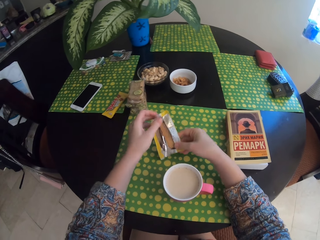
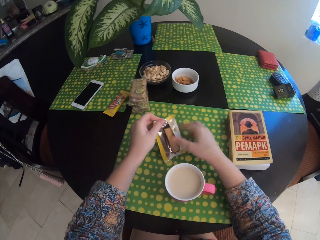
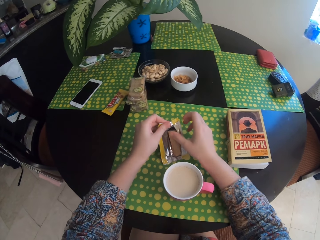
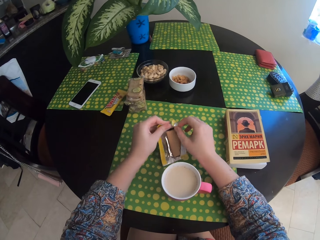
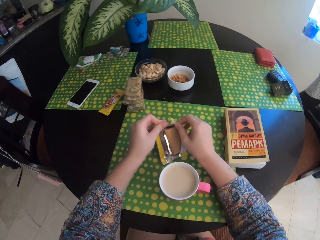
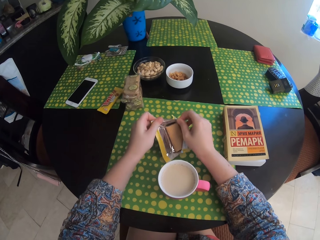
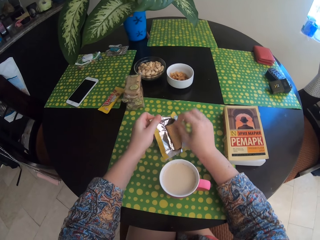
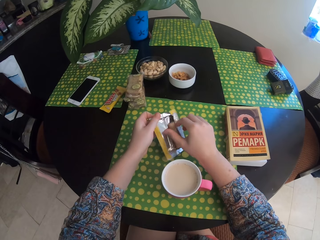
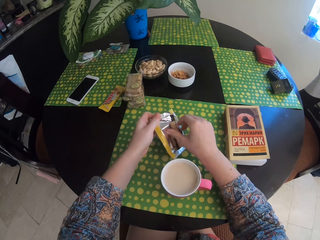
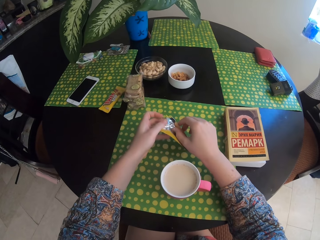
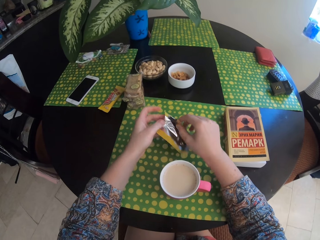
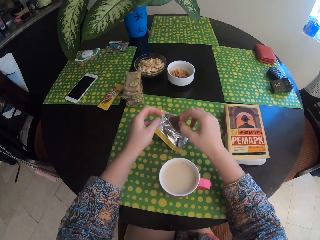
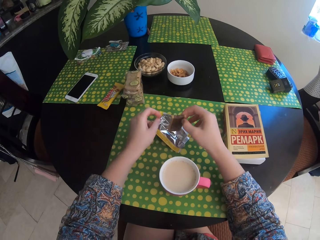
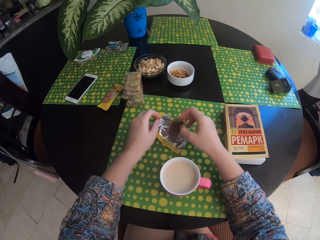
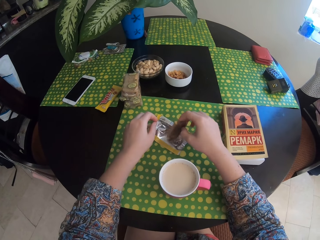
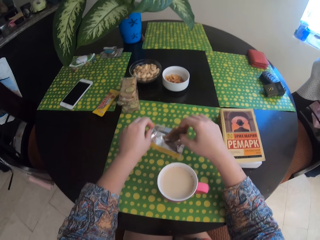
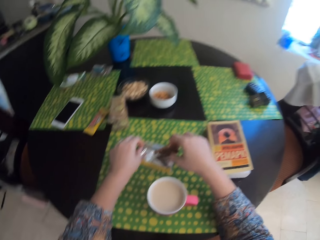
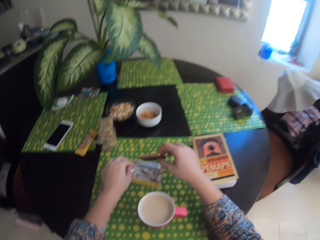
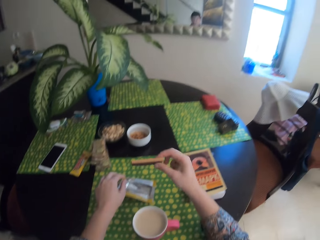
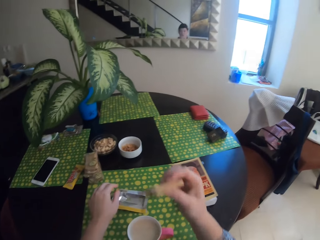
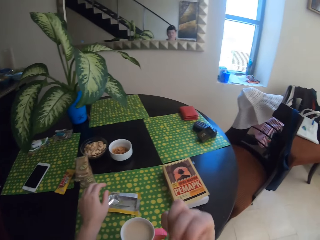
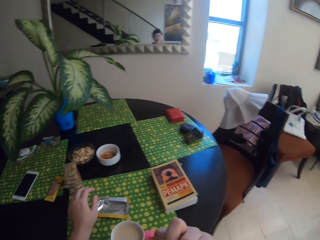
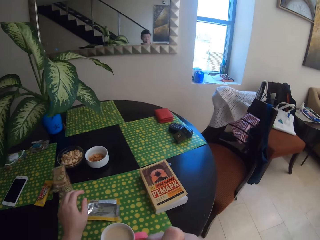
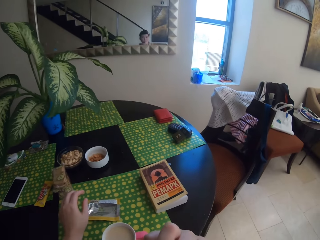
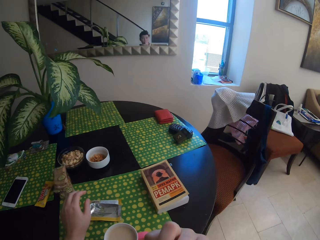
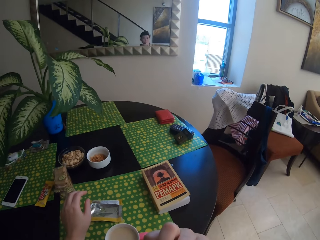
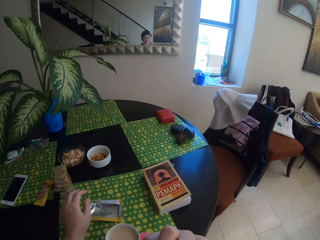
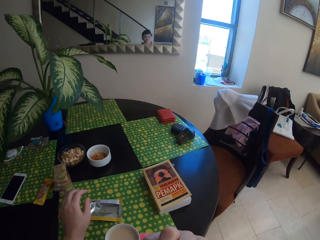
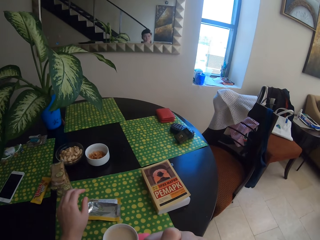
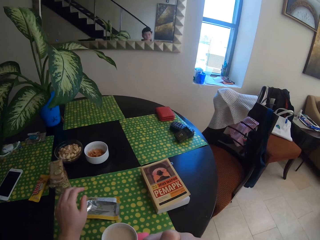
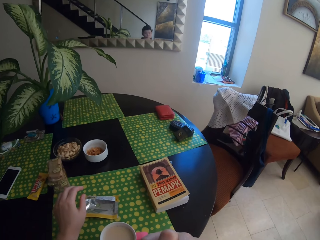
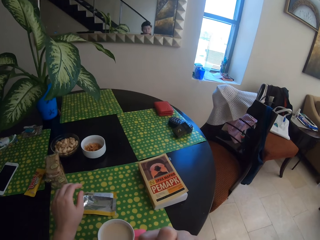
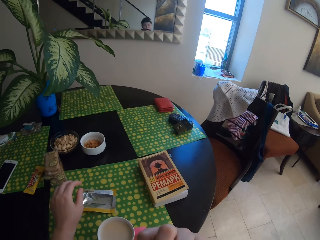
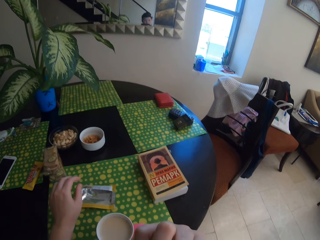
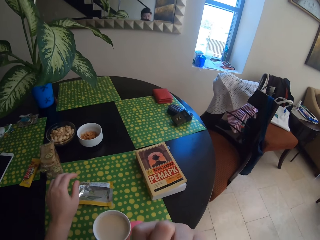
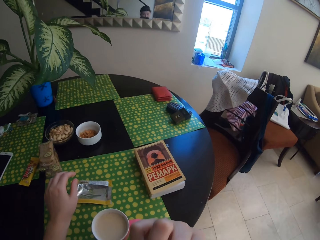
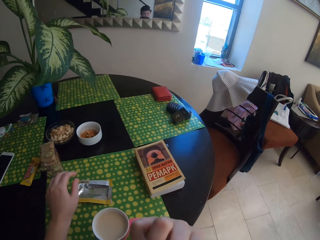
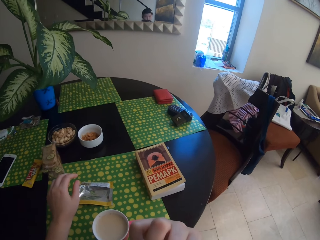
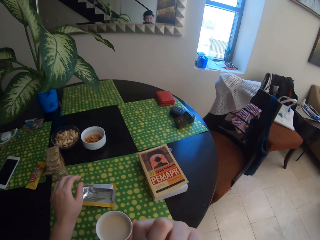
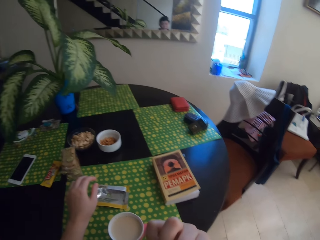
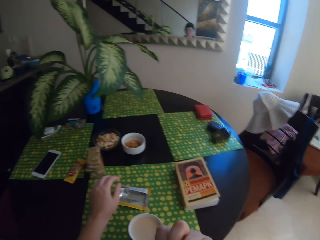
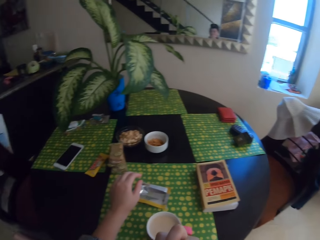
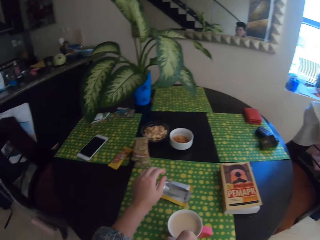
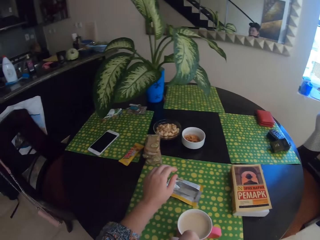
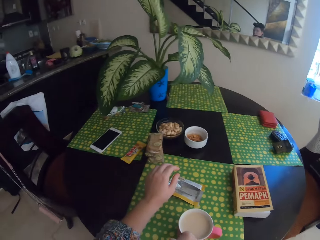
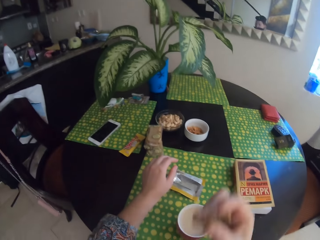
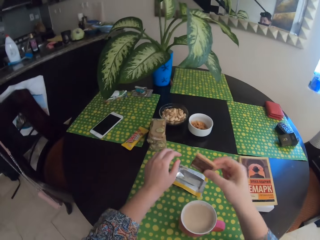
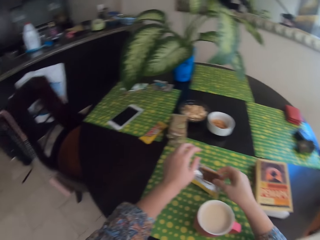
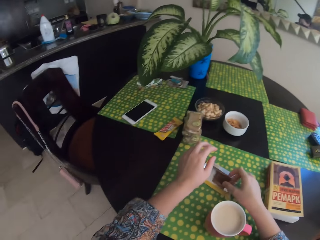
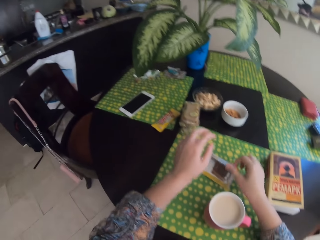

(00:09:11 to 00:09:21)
The camera wearer eats the chocolate.

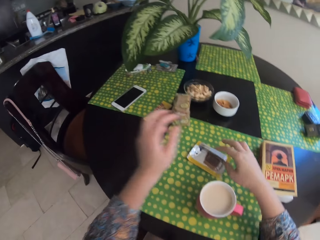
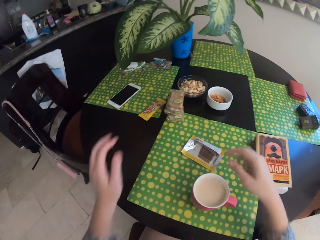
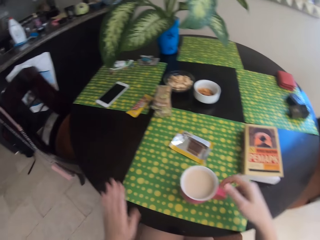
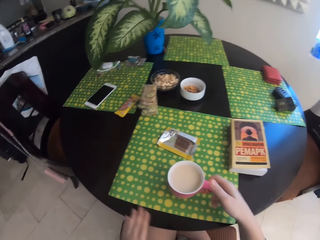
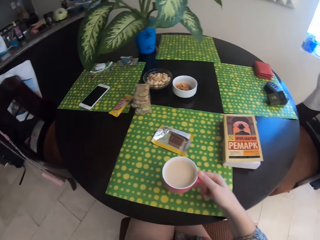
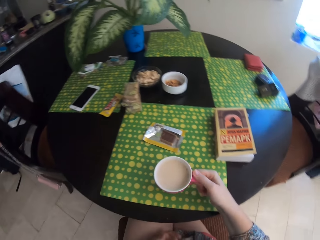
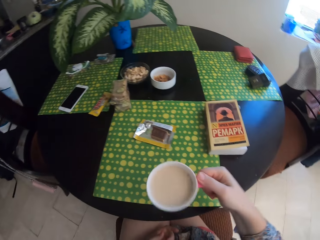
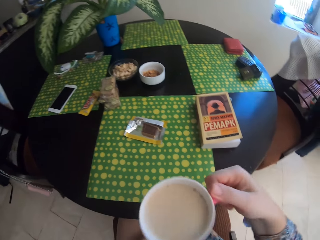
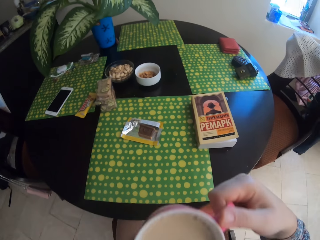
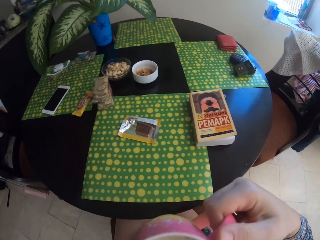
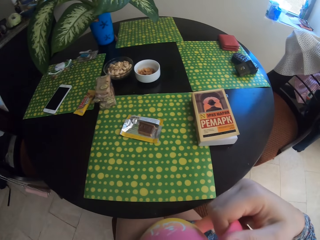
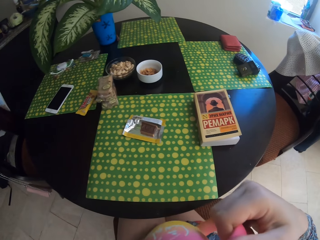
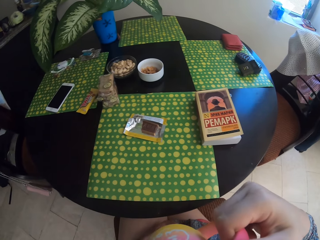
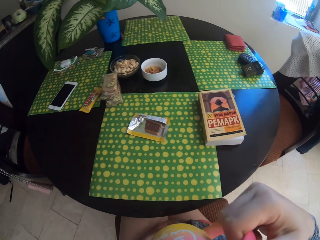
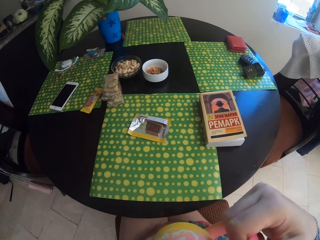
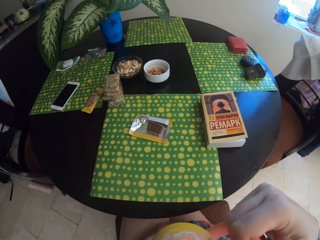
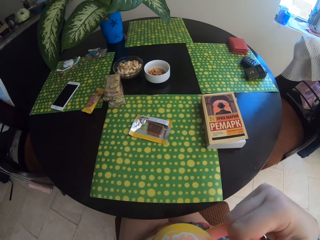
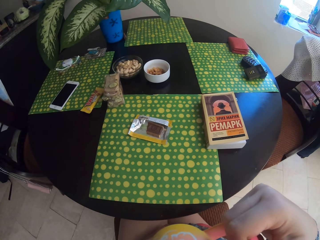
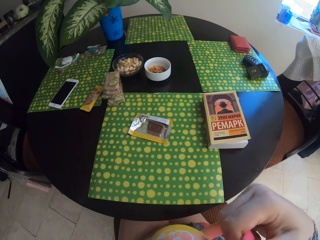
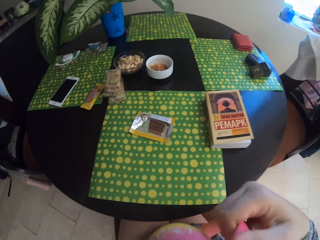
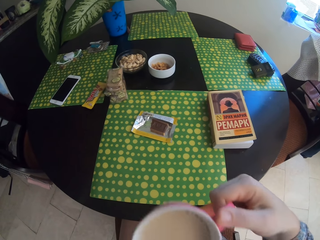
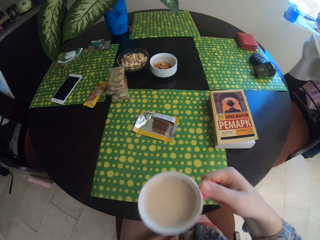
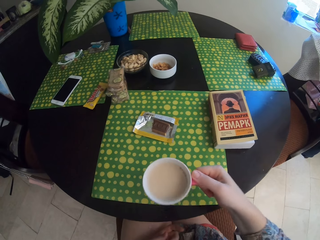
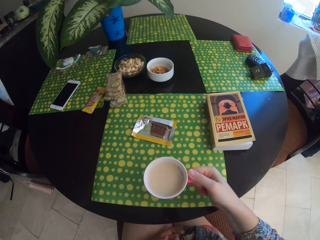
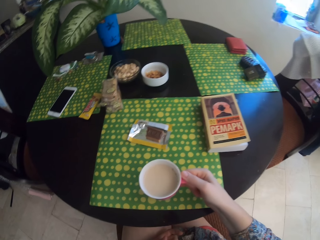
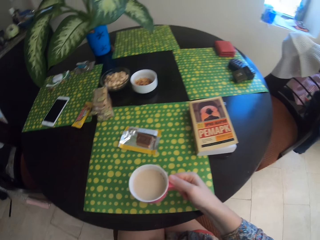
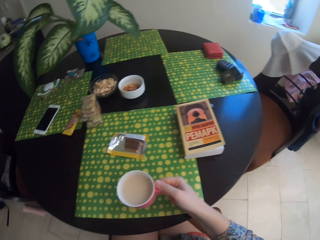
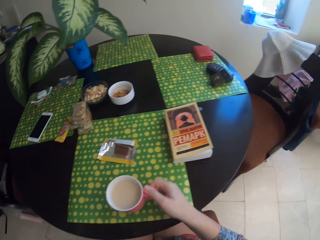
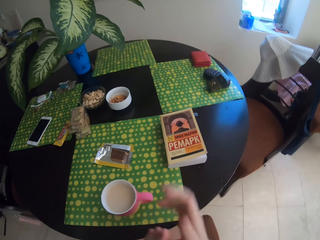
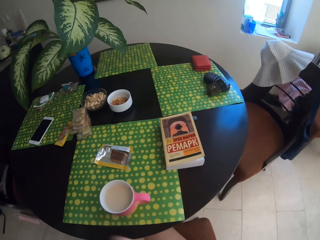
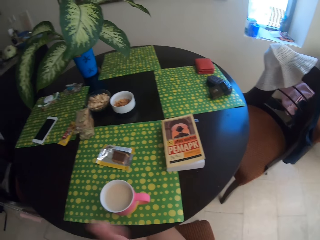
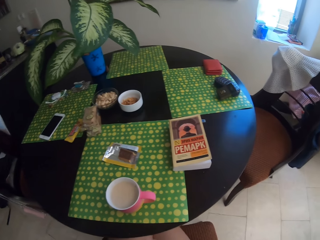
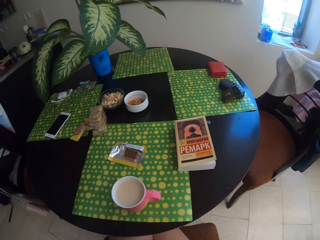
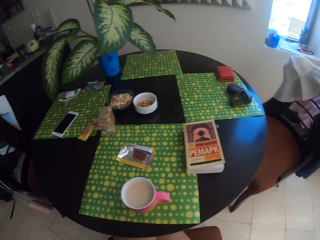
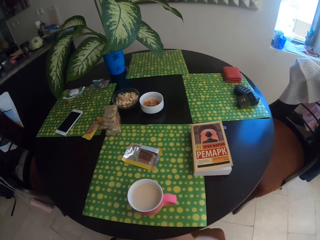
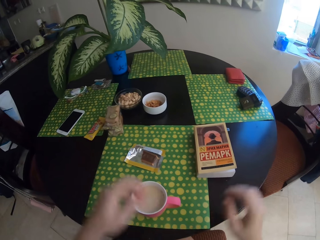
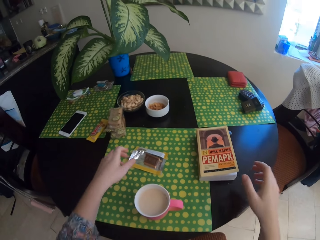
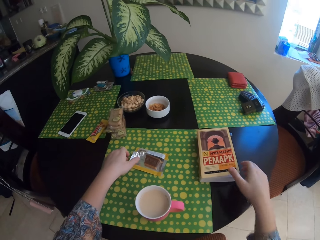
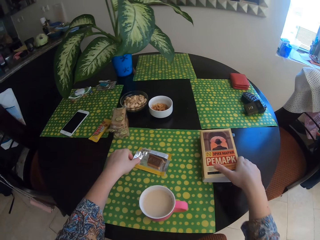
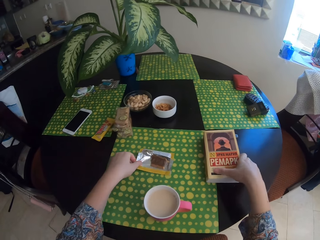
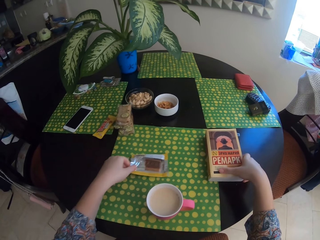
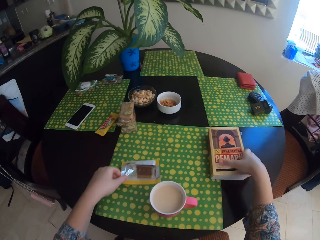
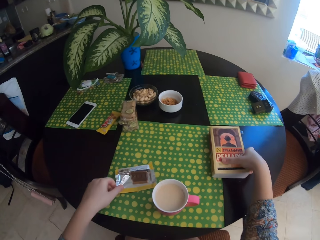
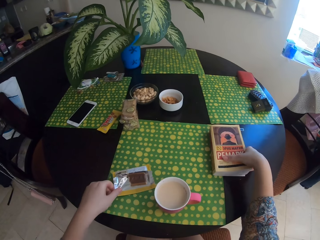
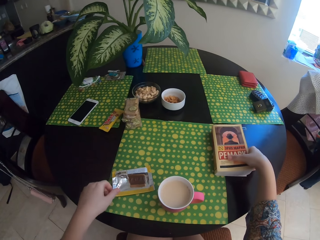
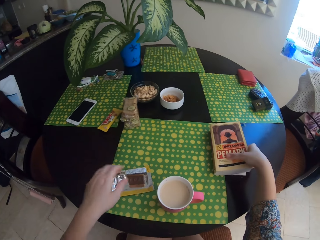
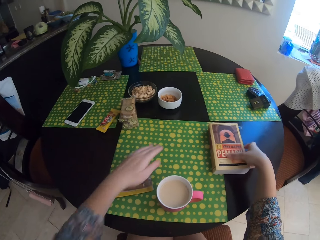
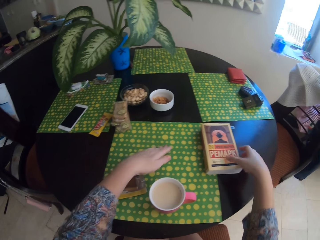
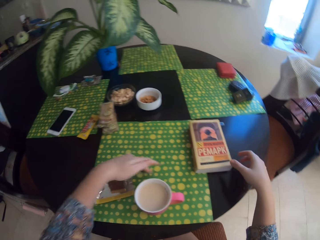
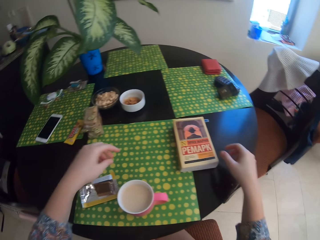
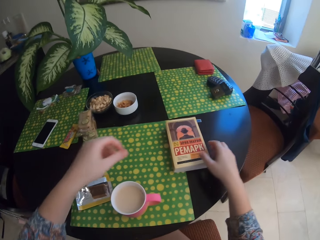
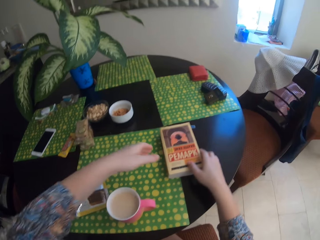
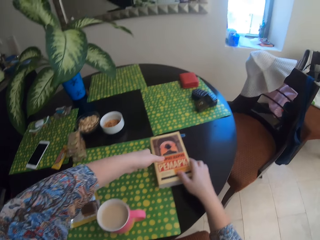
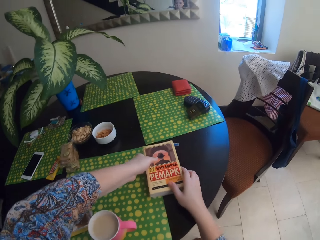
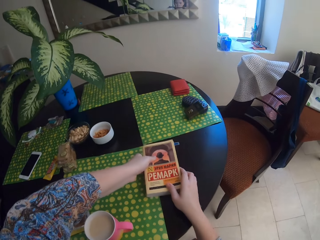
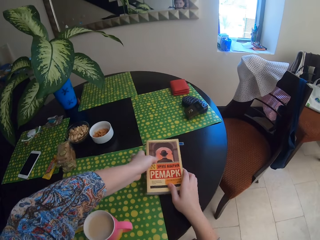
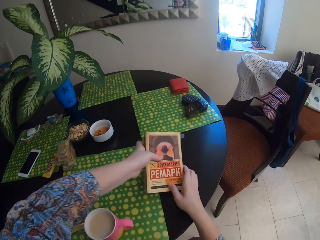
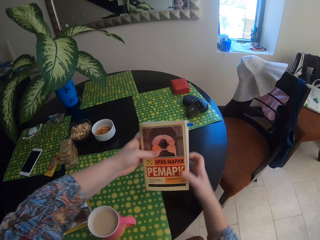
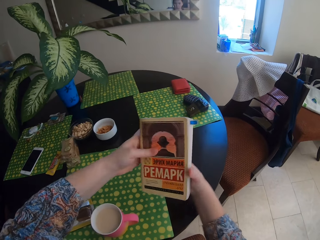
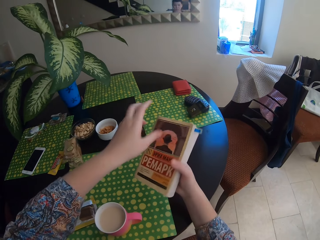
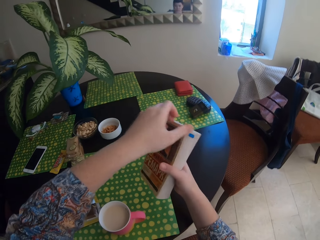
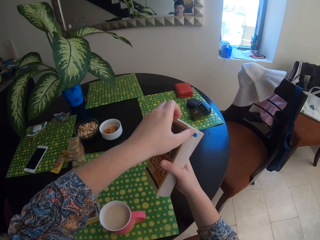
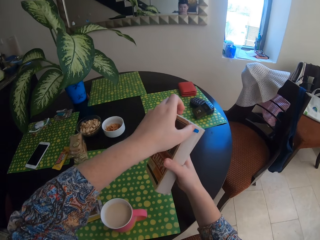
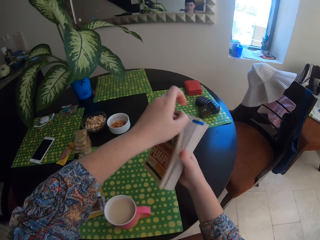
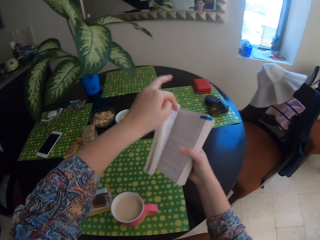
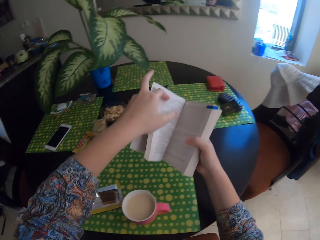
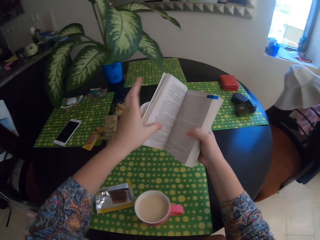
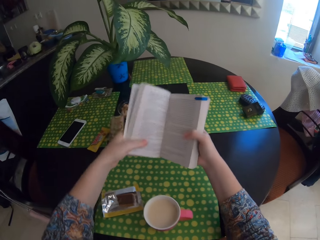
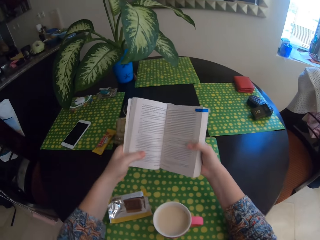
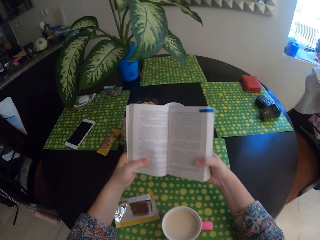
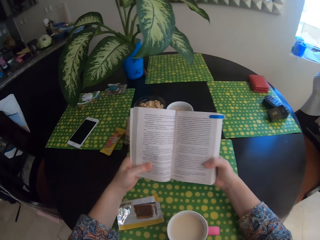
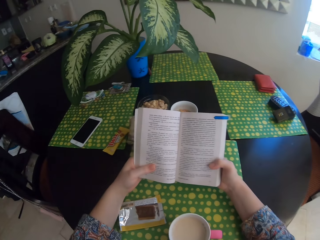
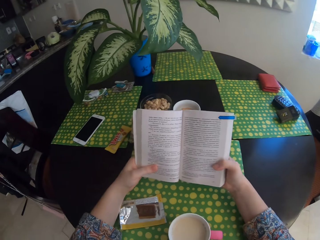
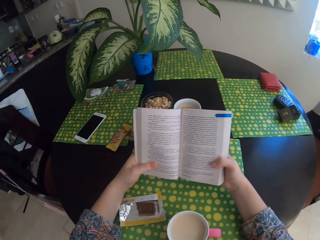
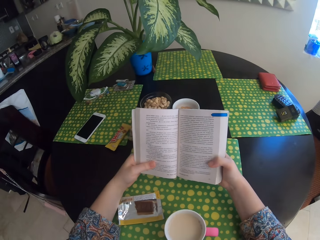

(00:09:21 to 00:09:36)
The camera wearer puts the chocolate on the paper. They drink tea repeatedly. They put the tea on the table. They pull the chocolate aside. They touch a book. They take the book. They hold the book. They open the book. They read the book.
